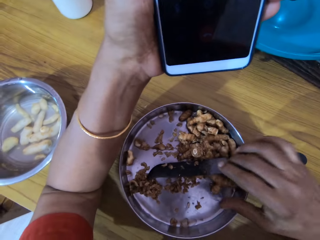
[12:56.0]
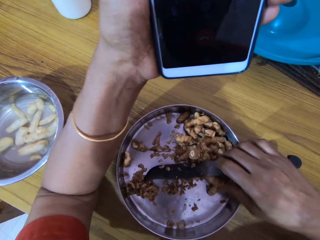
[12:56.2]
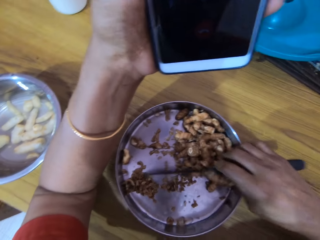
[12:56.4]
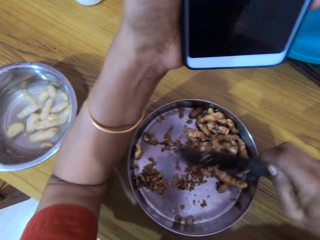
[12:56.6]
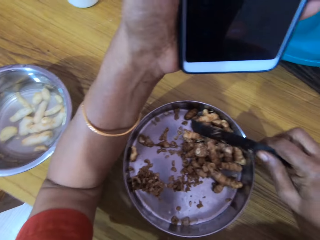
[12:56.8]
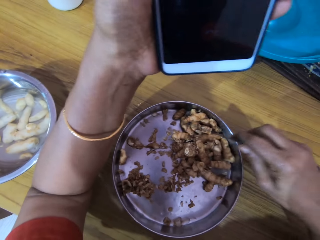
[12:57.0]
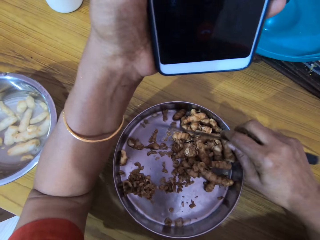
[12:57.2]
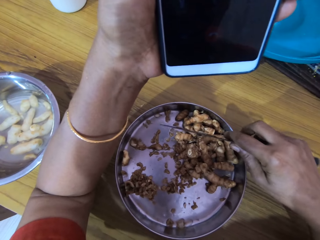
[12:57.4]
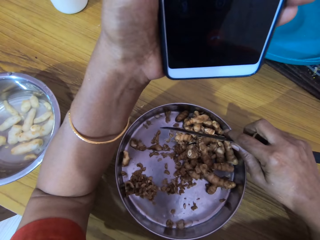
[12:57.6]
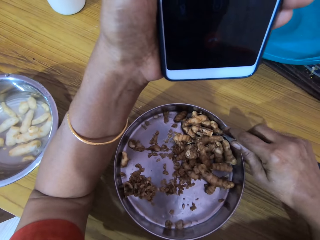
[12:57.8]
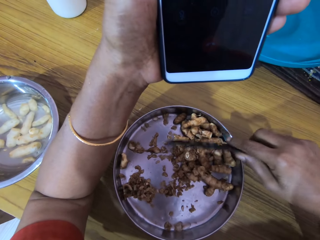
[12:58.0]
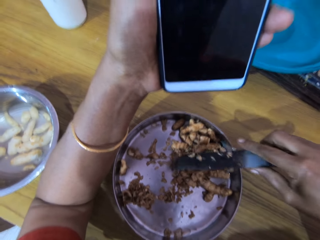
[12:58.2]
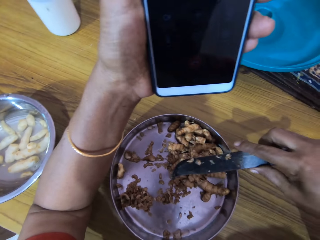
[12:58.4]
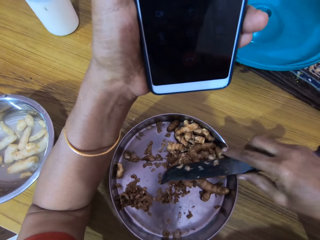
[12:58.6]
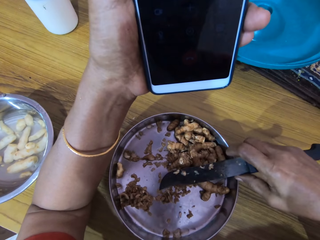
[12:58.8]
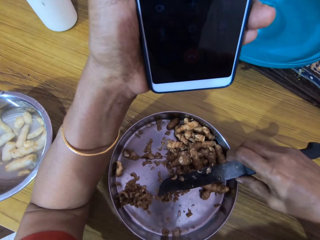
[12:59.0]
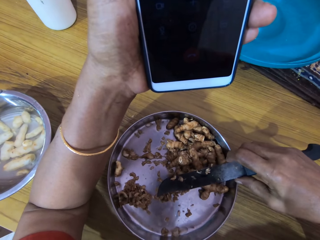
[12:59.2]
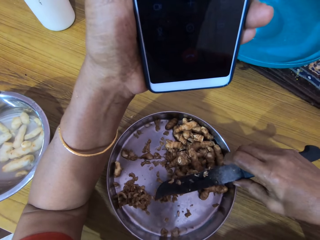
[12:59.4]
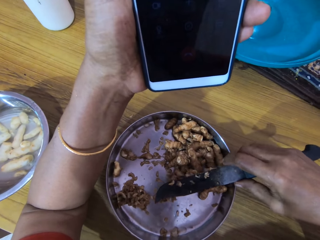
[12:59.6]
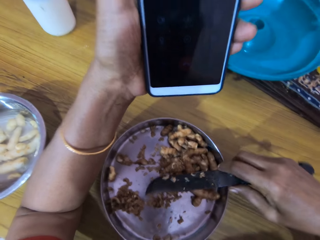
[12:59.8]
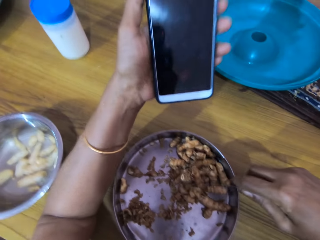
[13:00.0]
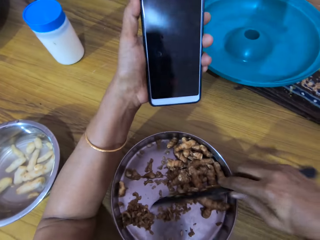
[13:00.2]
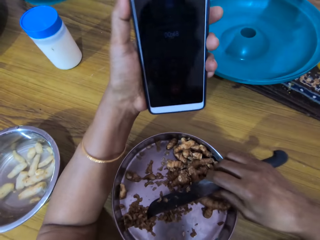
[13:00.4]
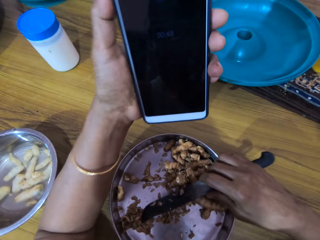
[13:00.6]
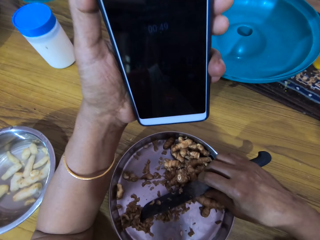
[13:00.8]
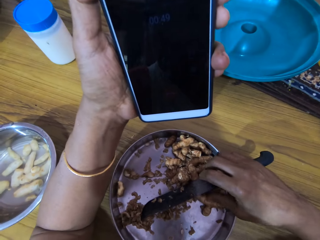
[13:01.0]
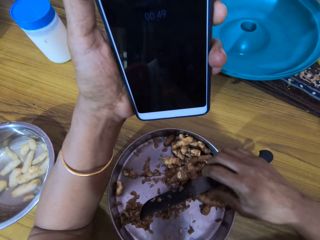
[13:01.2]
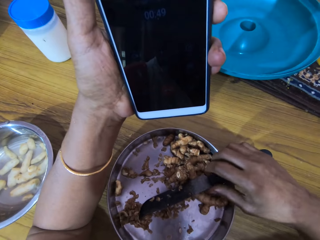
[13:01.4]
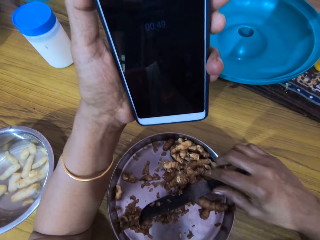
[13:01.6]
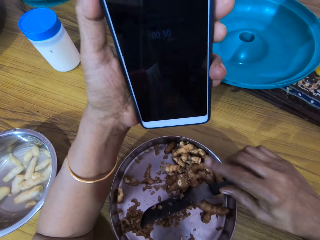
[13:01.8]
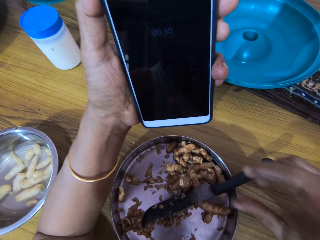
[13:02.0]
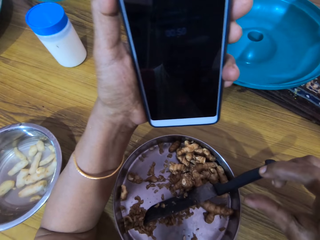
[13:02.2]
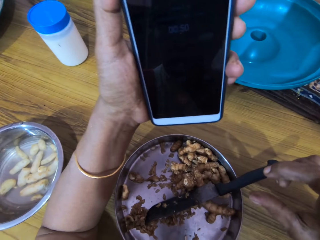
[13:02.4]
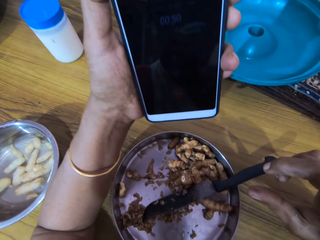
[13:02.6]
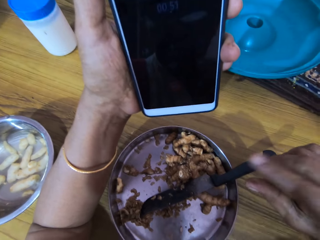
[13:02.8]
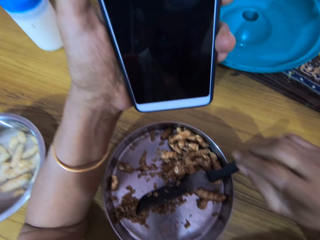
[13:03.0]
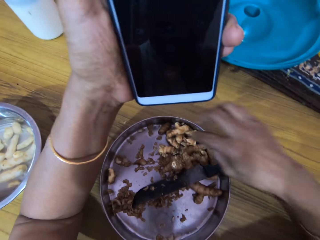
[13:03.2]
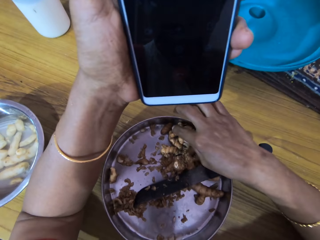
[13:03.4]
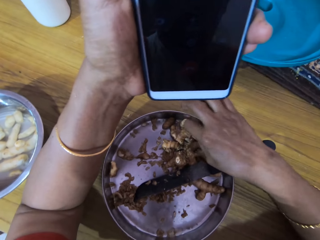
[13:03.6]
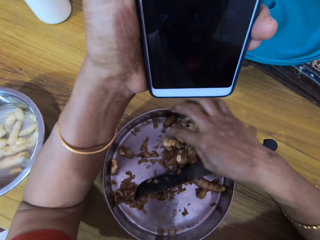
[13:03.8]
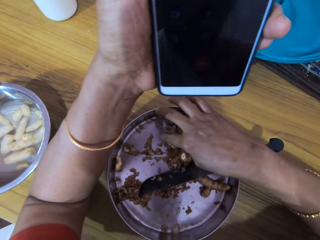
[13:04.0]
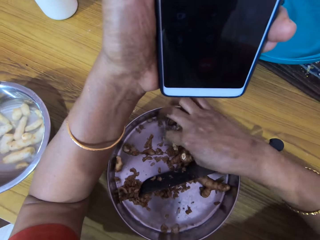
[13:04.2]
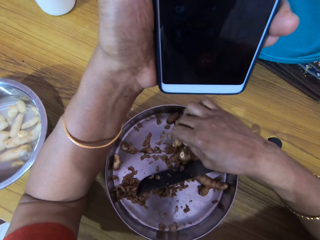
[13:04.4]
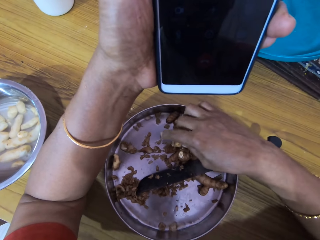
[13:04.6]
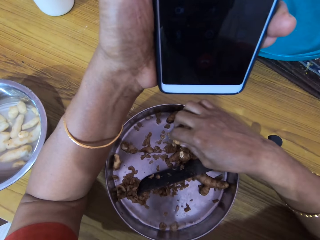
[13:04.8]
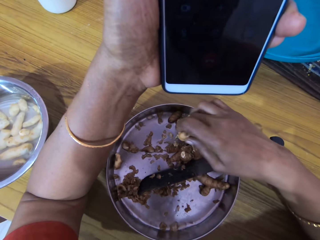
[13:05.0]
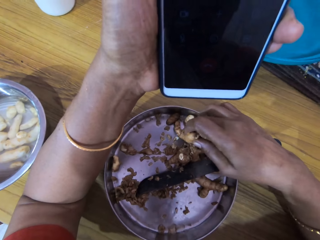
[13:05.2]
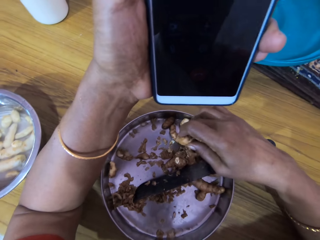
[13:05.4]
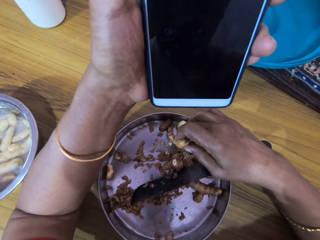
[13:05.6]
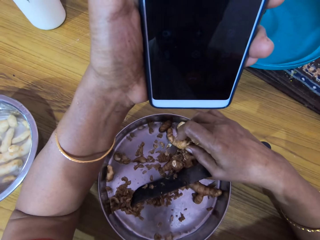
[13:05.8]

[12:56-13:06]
The camera wearer picks the knife from the bowl with her right hand. She converses through the phone. She drops the knife on the bowl or plate with her right hand. She adjusts a cocoyam or ginger in the bowl with her right hand. She picks the cocoyam from the bowl with her right hand.

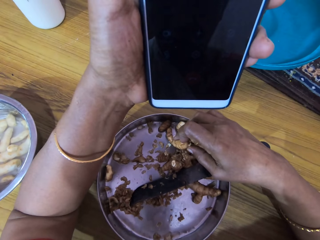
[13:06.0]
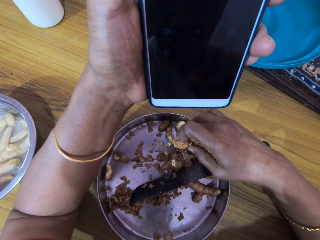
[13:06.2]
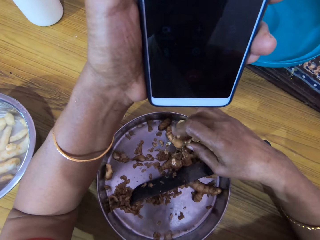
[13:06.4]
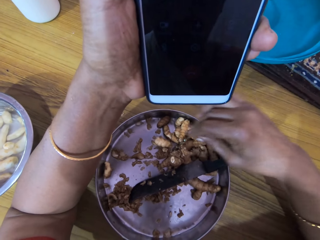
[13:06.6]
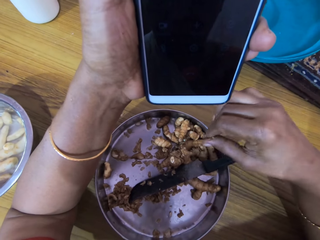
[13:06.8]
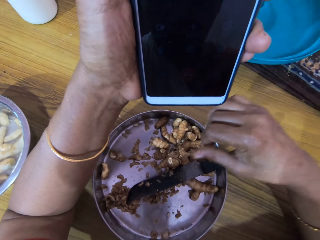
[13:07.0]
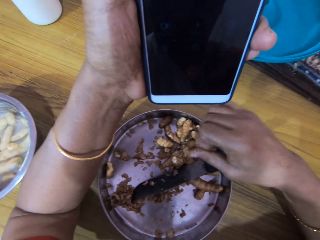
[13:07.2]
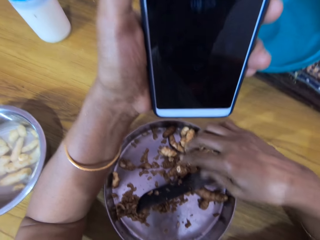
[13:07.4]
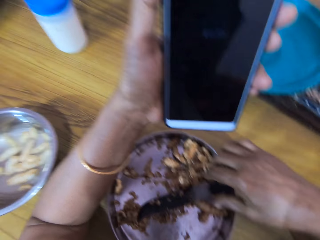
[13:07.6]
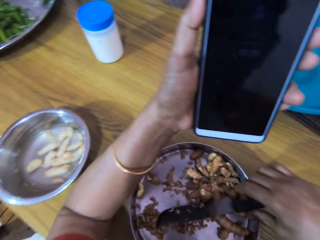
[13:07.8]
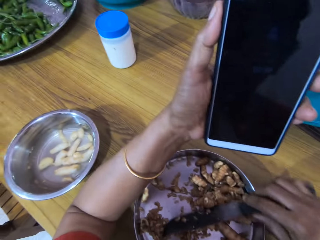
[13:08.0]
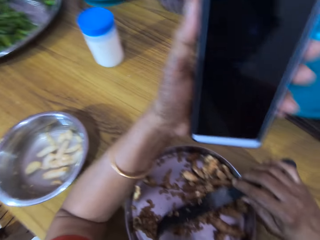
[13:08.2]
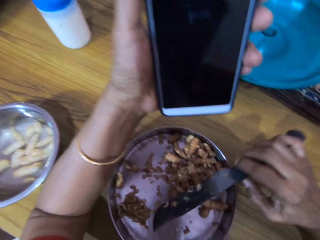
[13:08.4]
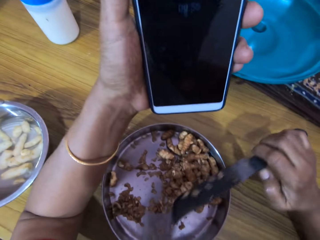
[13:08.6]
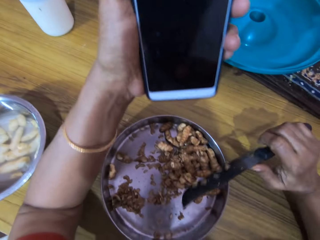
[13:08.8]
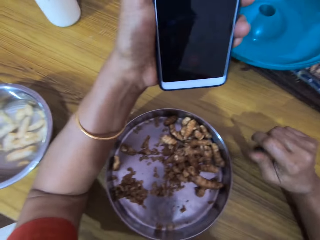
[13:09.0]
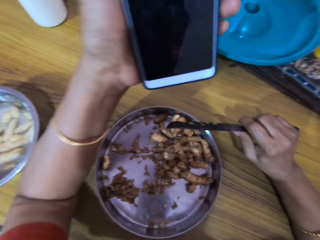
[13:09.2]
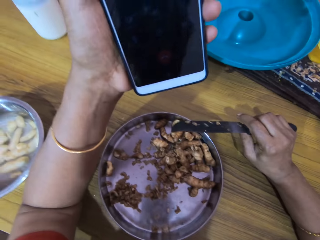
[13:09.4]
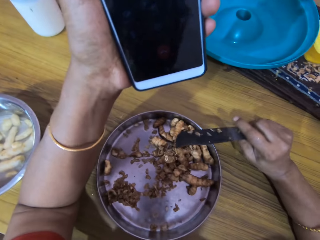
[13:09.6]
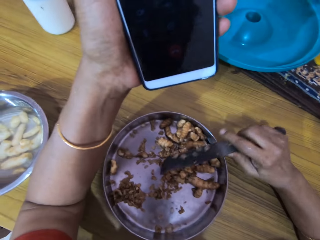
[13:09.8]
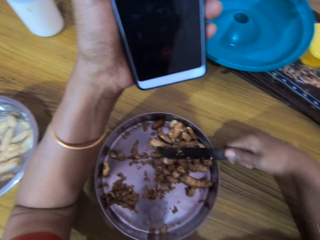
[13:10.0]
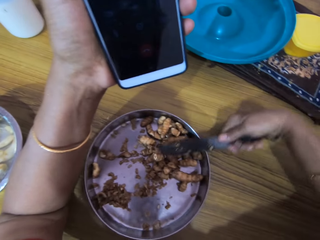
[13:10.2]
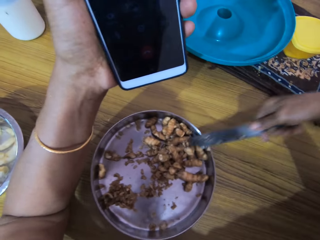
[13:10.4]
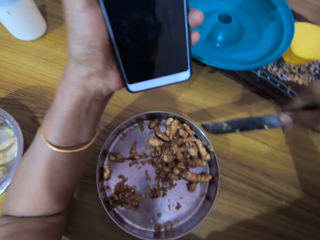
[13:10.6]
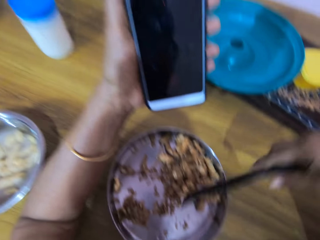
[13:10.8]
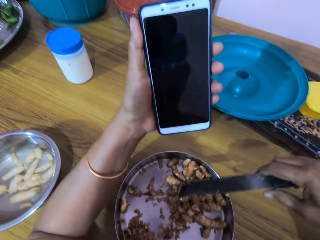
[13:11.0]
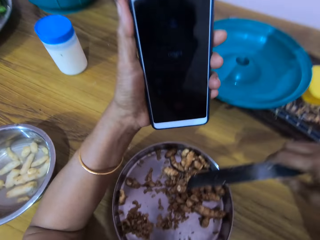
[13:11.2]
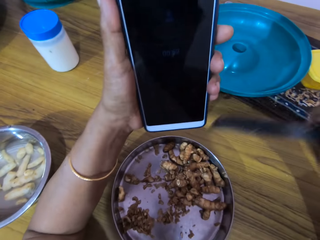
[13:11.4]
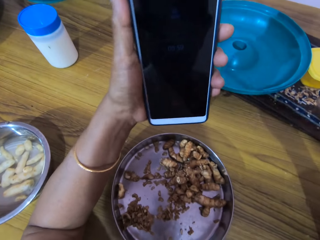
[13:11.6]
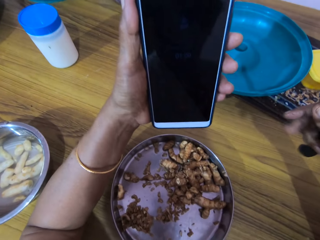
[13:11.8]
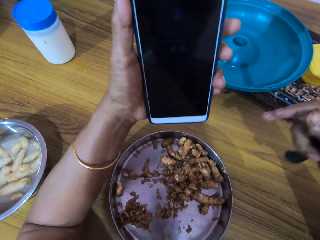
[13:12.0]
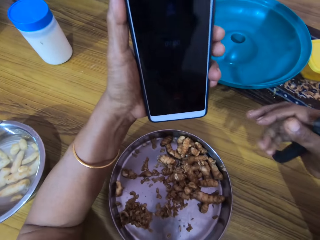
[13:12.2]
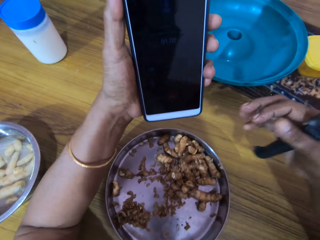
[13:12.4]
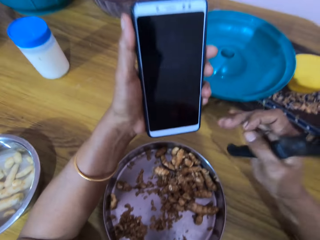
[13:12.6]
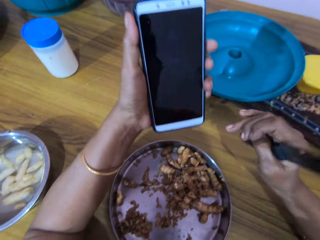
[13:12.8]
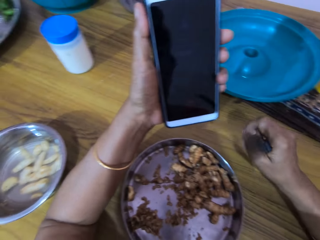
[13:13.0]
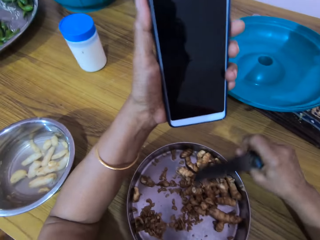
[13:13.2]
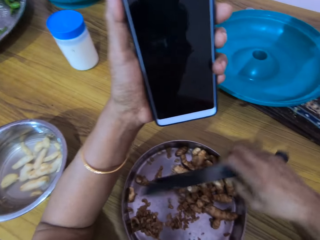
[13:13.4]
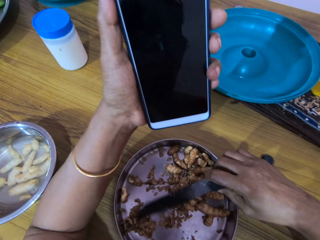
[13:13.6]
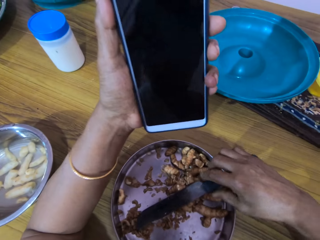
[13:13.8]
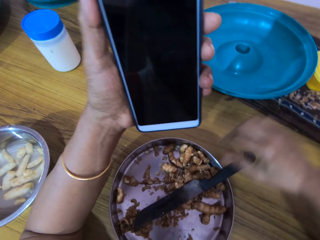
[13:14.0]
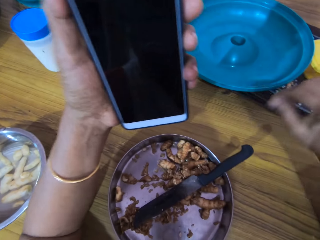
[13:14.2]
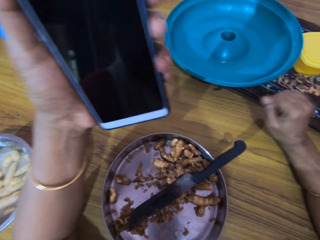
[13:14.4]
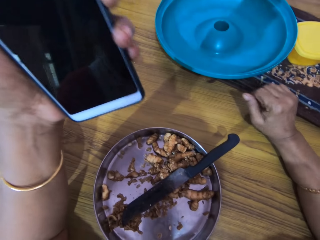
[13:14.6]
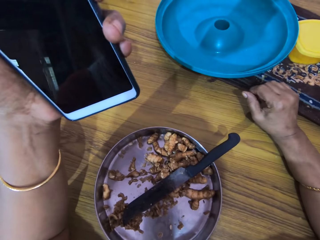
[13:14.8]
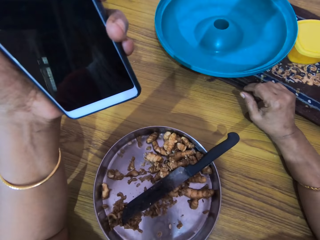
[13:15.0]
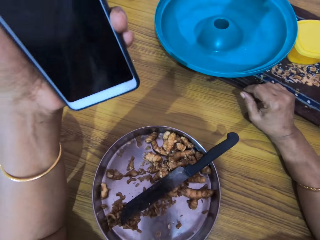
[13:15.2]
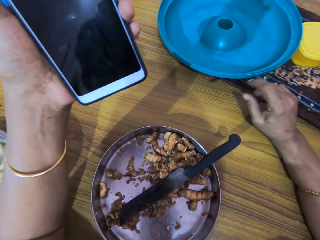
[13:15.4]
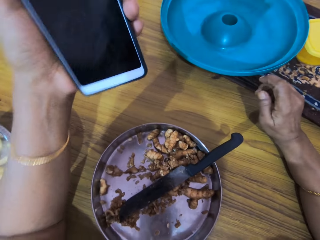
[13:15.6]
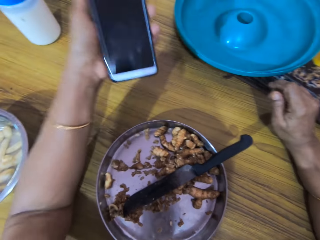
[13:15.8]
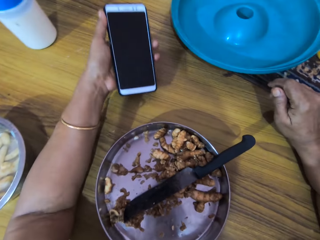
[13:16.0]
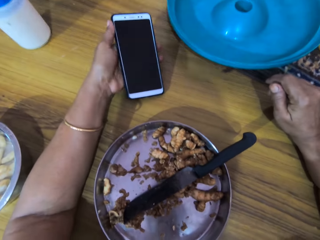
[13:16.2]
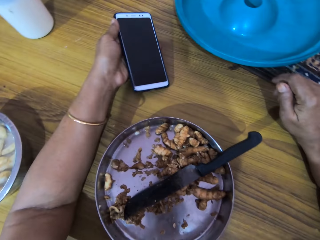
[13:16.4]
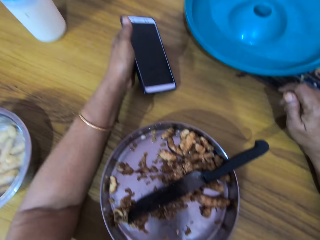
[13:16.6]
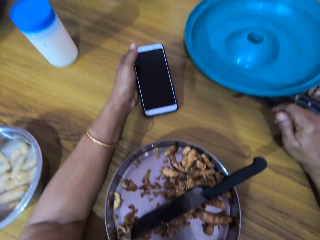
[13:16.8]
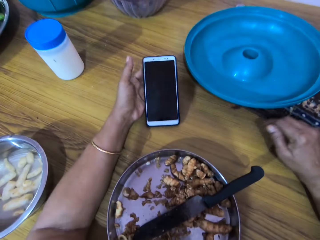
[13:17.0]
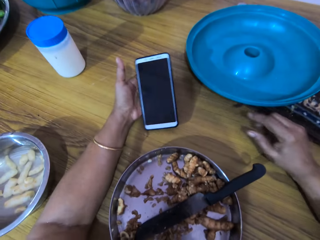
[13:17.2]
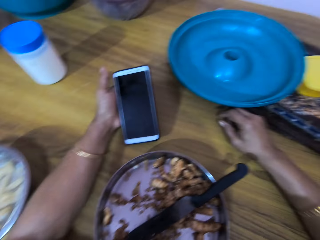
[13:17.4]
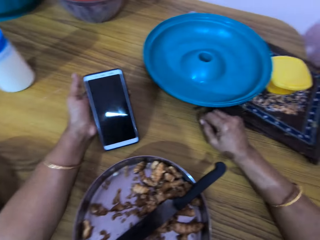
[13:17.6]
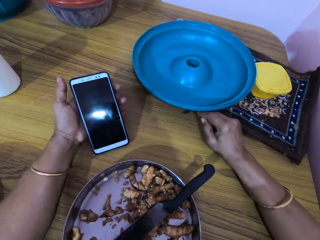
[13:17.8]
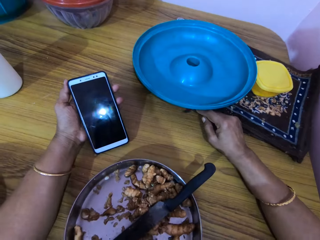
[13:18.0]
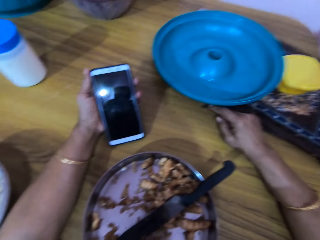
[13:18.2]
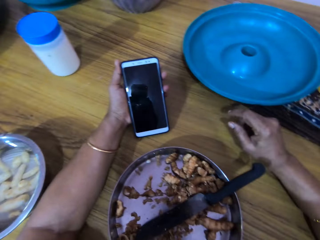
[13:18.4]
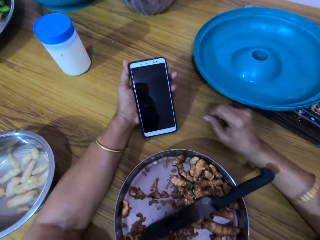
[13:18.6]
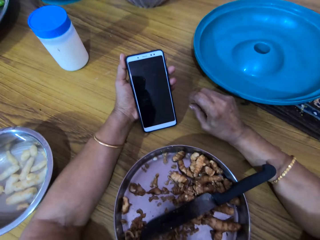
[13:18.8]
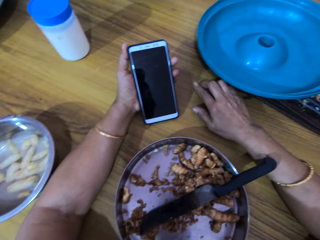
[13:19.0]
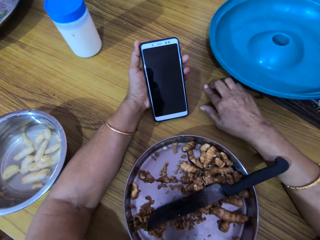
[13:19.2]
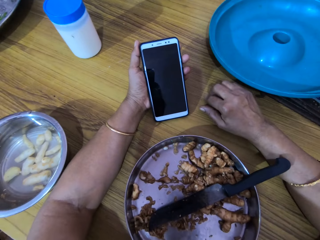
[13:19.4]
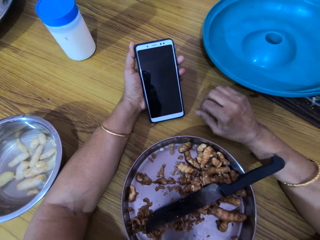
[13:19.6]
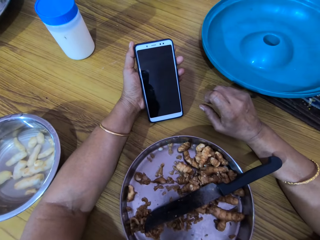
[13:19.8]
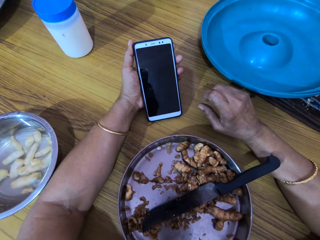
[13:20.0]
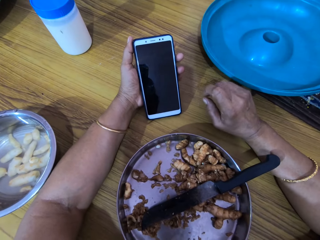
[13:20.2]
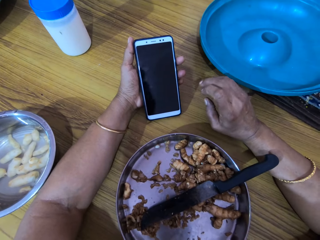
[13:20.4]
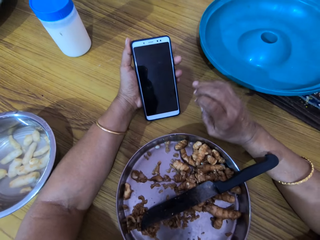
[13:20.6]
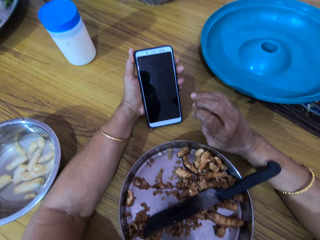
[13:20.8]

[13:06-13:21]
The camera wearer drops the cocoyam in the bowl with her right hand. She converses through the phone. She picks the knife from the bowl with her right hand. She turns the knife. She scrapes the cocoyam peels from the knife on the plate with her right hand. She converses through the phone. She drops the knife on the bowl or plate with her right hand. She places the hand on the table. She places the phone on the table with her left hand. She converses through the phone. She moves her hand.
